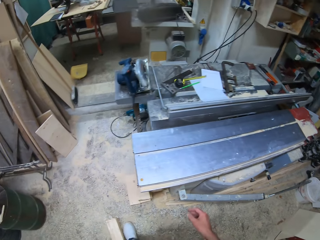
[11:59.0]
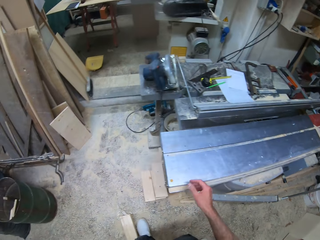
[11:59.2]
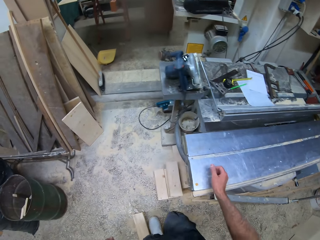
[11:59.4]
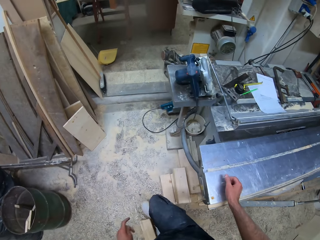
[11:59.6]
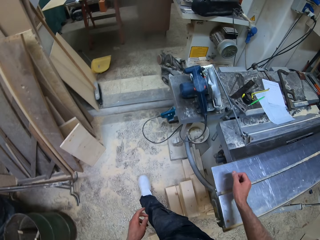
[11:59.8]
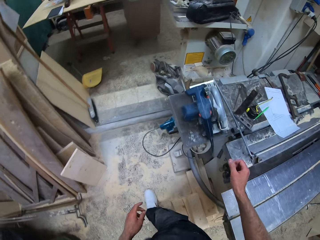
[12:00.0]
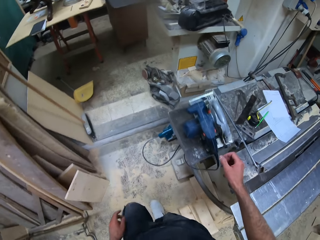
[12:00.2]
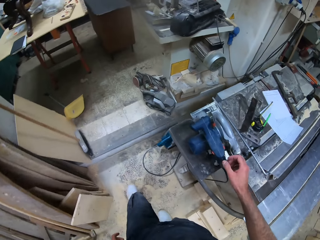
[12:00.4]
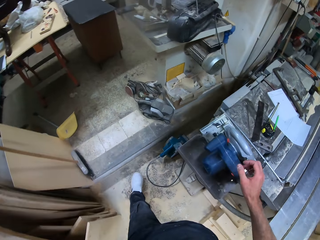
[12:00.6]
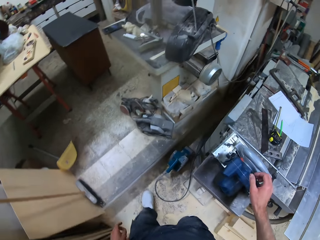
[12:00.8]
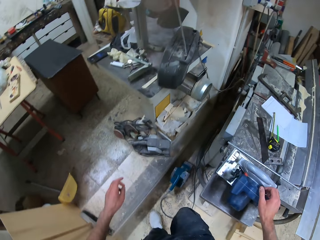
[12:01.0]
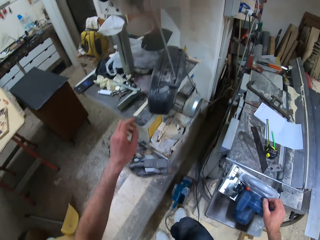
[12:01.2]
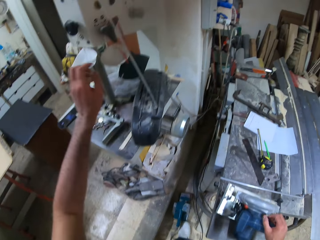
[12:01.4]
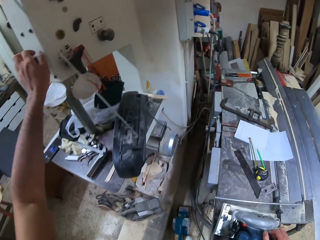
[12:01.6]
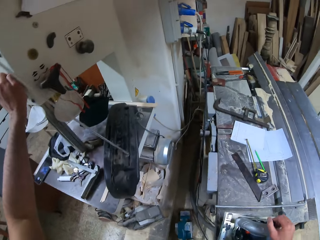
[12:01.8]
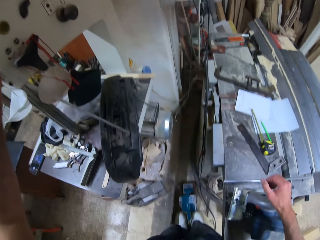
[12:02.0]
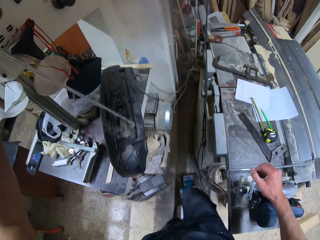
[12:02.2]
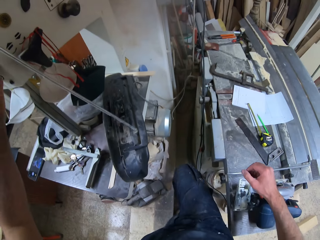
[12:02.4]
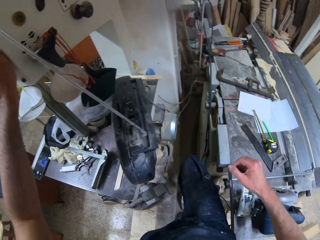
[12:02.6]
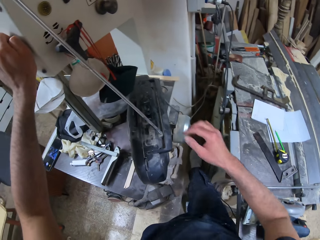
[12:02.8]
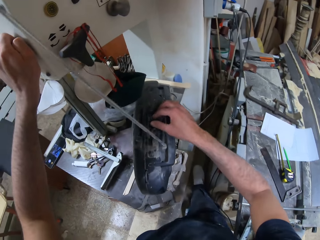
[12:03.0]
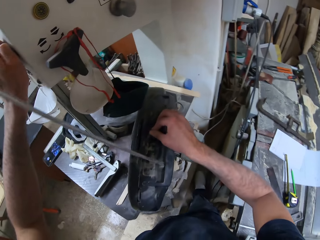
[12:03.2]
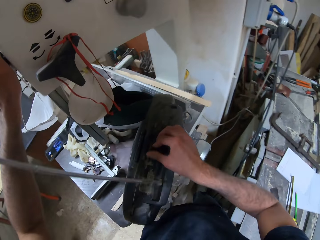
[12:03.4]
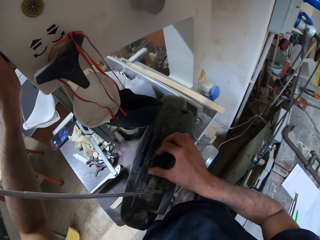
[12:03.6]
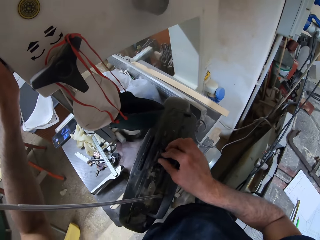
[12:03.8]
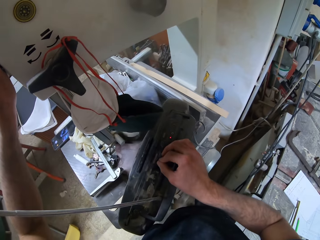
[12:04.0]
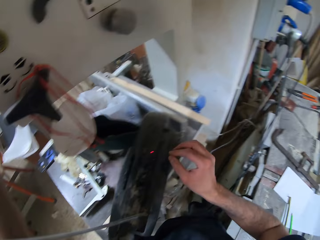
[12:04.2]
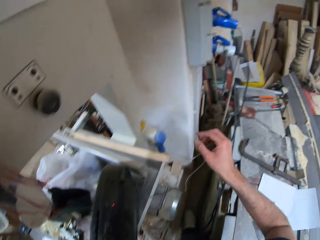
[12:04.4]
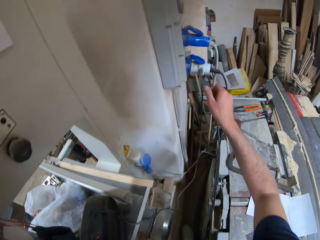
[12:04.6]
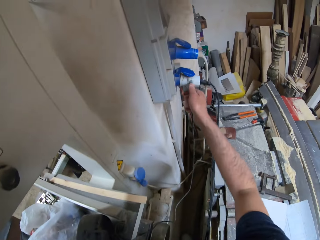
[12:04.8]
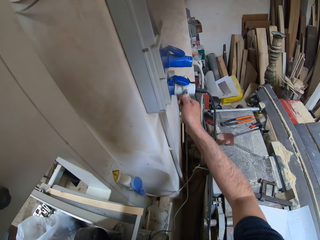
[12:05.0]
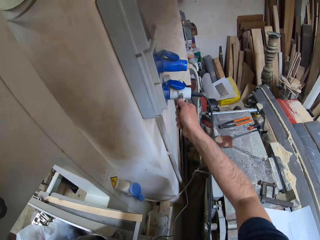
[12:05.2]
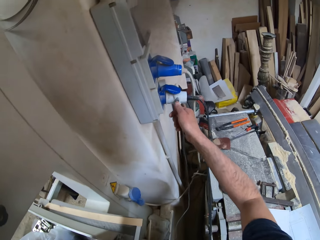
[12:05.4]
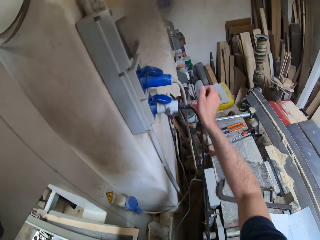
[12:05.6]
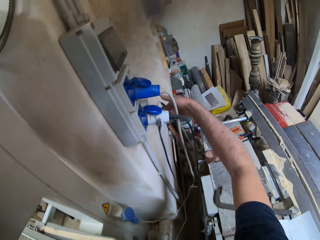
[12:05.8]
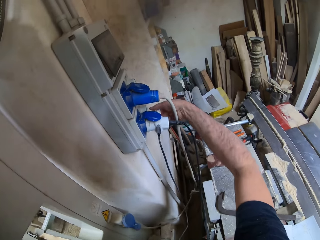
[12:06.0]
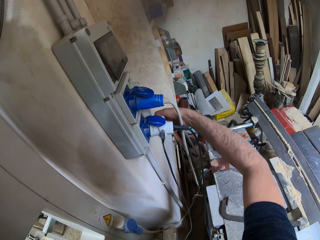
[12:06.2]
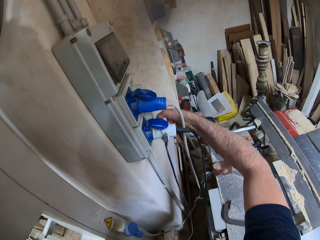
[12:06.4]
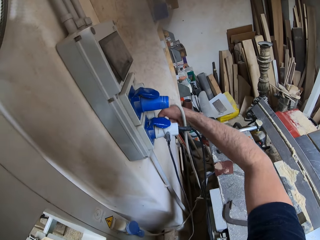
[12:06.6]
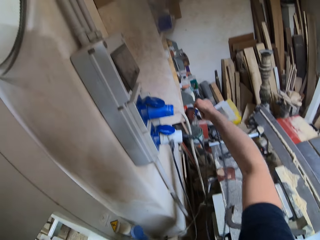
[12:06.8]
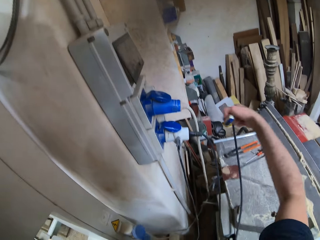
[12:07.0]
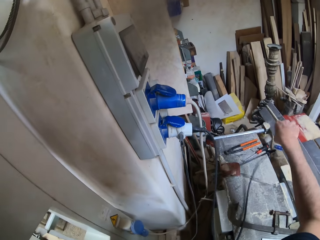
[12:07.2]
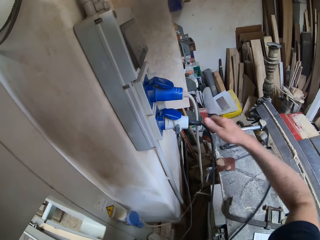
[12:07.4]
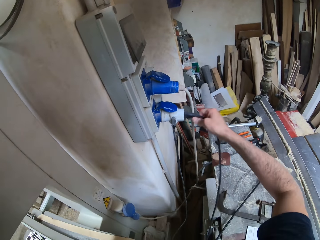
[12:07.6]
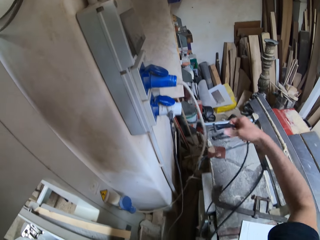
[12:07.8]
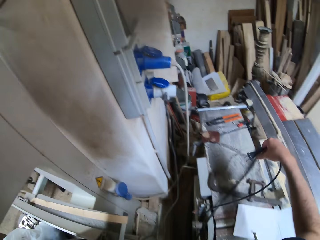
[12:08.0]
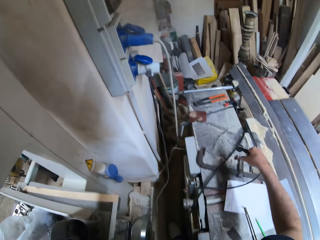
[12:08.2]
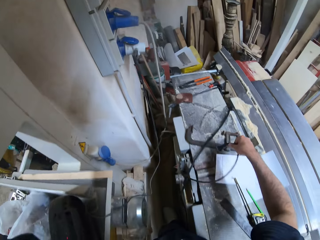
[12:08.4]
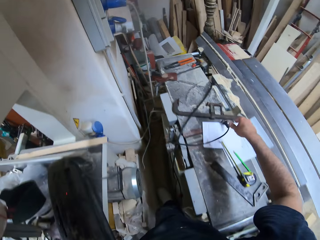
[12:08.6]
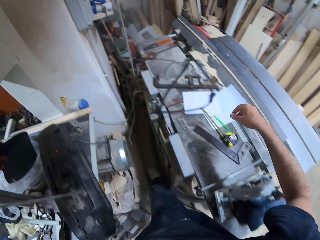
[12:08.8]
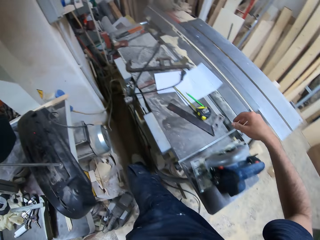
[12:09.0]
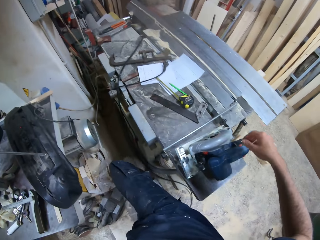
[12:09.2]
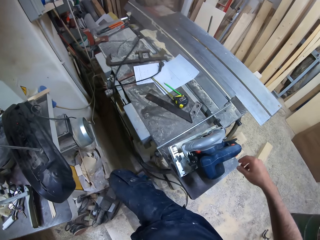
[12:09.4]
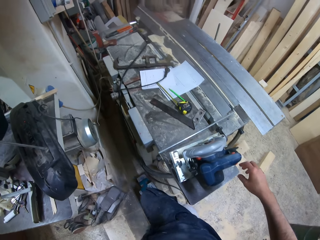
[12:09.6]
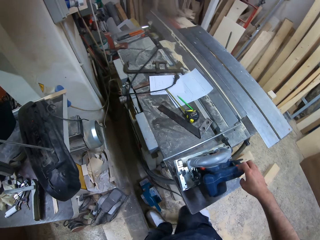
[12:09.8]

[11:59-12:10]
The camera wearer walks around the workshop. He touches a machine with his left hand. He turns on the machine with his right hand. He unplugs two machines from a socket with his right hand. He drops the cable. He unplugs a cable from a socket and drops the cable.

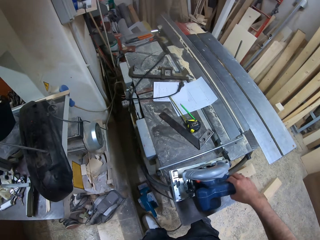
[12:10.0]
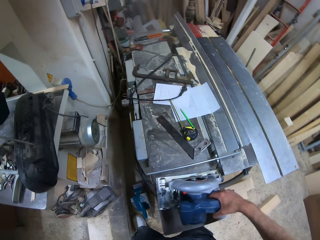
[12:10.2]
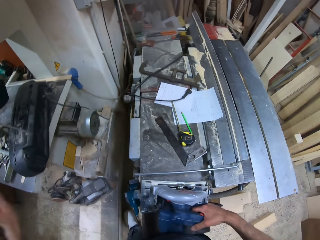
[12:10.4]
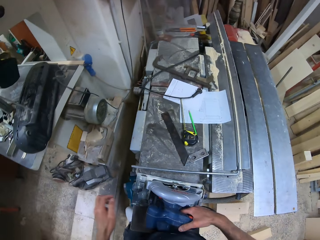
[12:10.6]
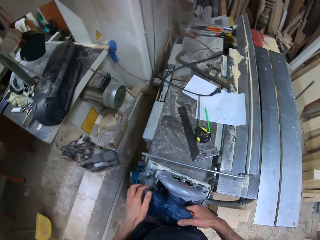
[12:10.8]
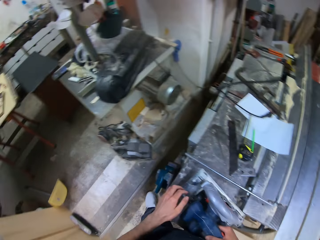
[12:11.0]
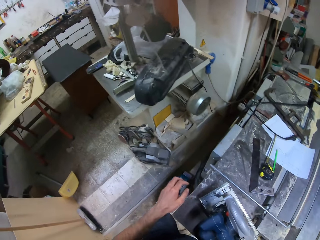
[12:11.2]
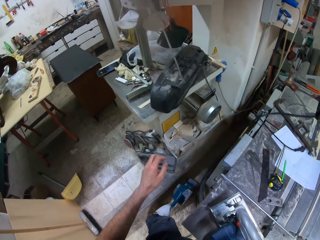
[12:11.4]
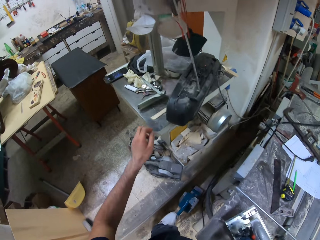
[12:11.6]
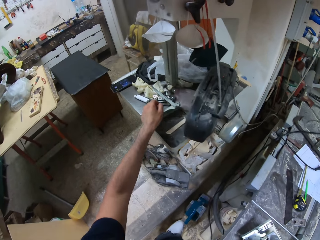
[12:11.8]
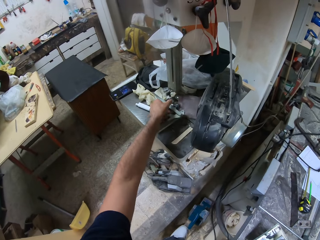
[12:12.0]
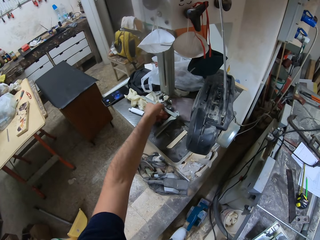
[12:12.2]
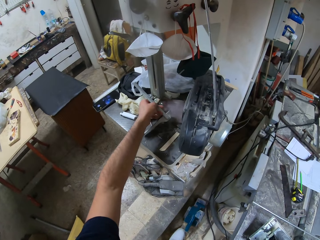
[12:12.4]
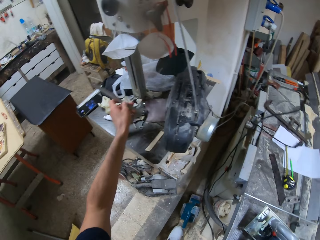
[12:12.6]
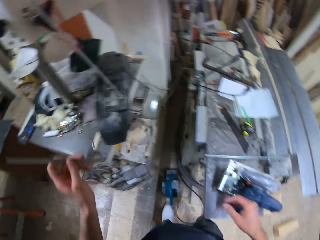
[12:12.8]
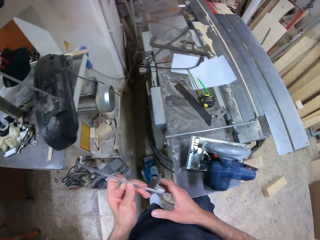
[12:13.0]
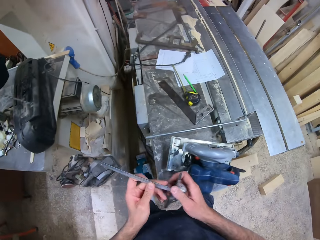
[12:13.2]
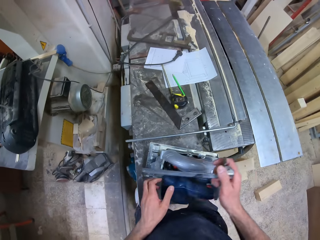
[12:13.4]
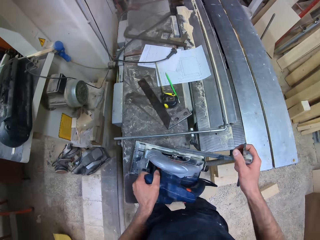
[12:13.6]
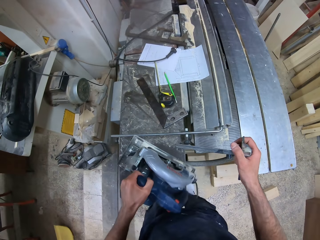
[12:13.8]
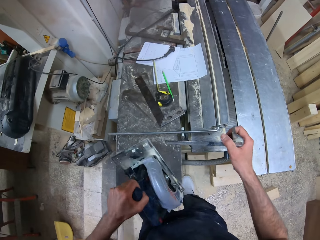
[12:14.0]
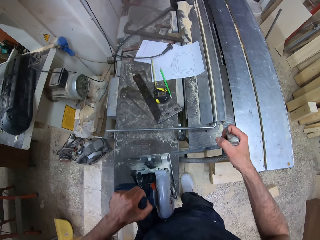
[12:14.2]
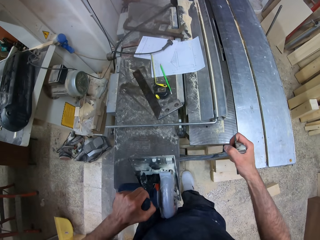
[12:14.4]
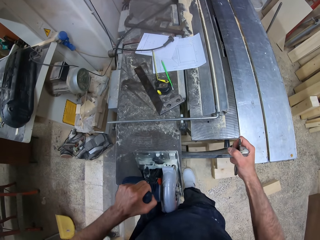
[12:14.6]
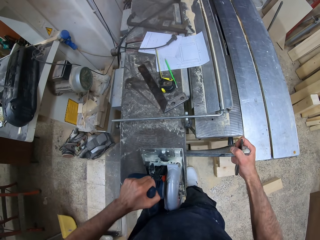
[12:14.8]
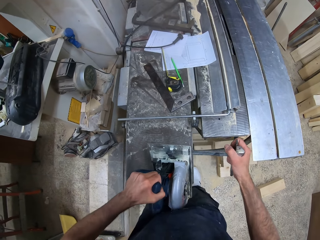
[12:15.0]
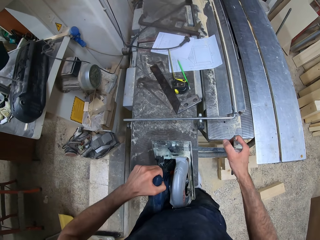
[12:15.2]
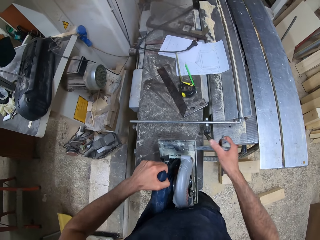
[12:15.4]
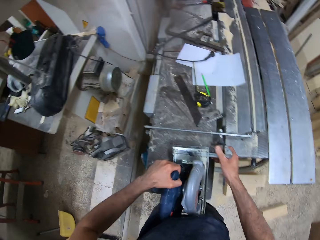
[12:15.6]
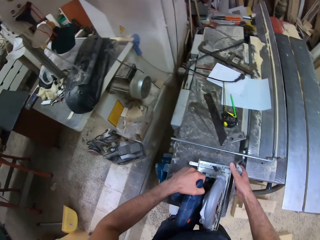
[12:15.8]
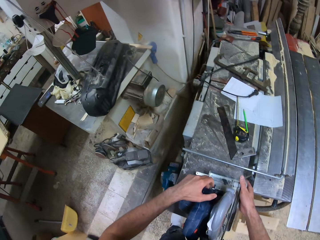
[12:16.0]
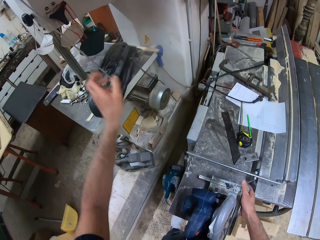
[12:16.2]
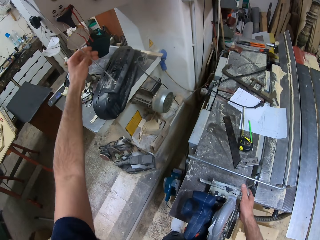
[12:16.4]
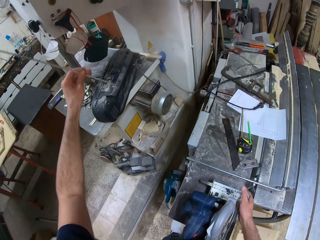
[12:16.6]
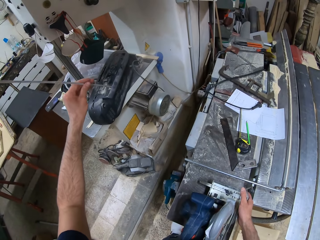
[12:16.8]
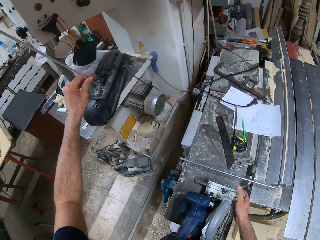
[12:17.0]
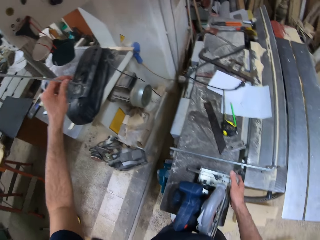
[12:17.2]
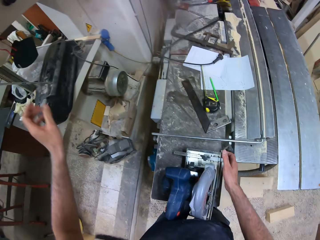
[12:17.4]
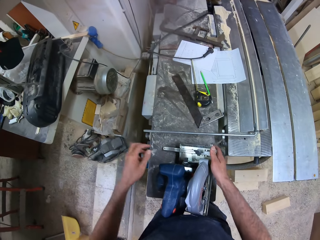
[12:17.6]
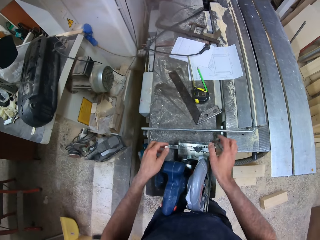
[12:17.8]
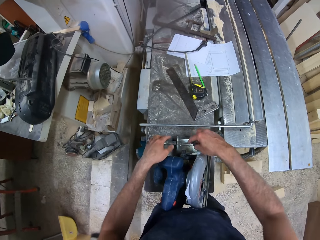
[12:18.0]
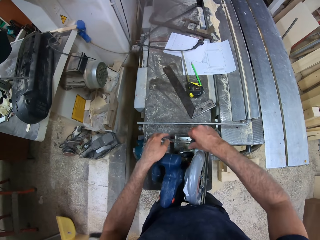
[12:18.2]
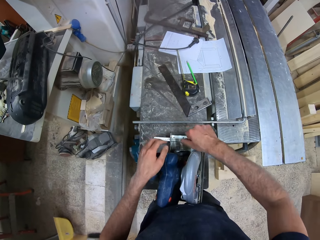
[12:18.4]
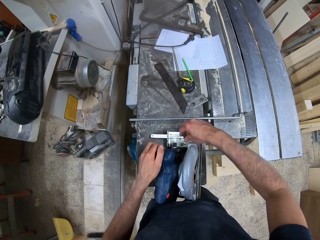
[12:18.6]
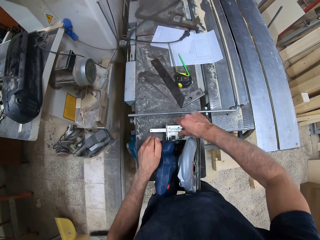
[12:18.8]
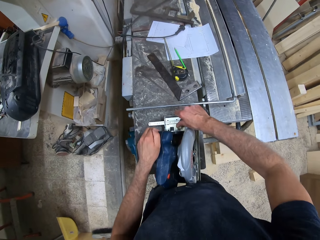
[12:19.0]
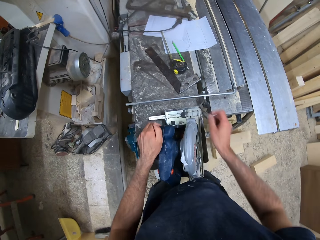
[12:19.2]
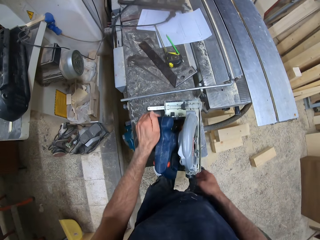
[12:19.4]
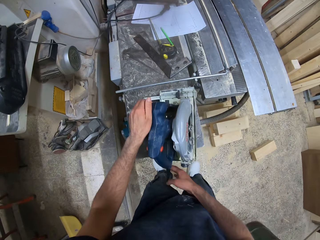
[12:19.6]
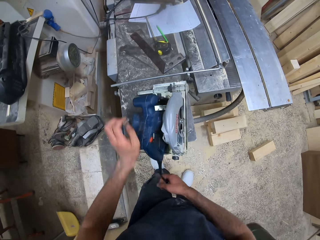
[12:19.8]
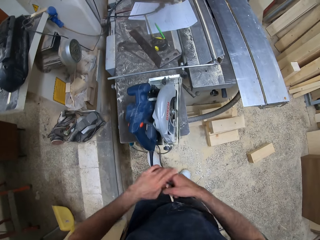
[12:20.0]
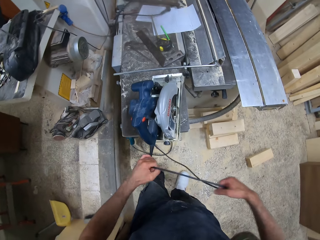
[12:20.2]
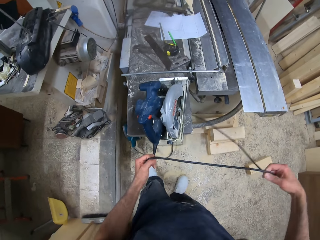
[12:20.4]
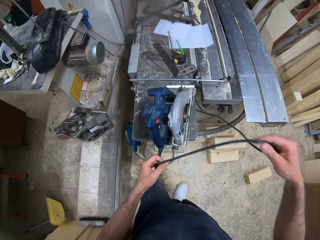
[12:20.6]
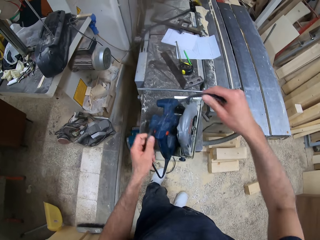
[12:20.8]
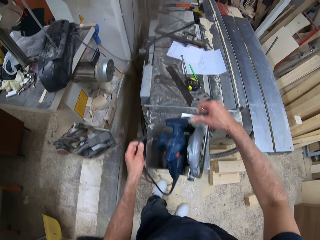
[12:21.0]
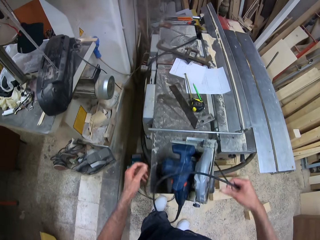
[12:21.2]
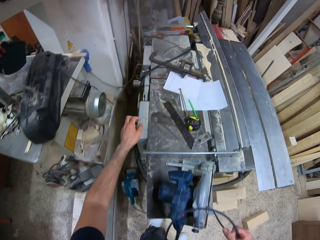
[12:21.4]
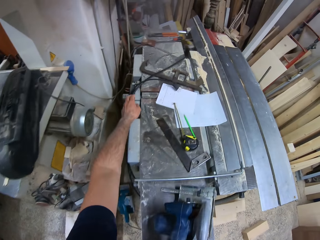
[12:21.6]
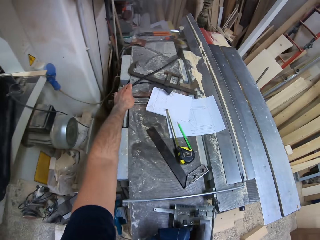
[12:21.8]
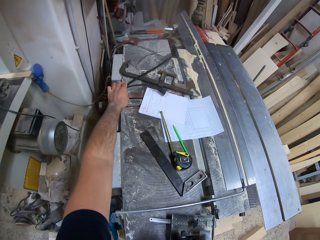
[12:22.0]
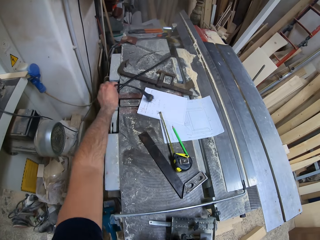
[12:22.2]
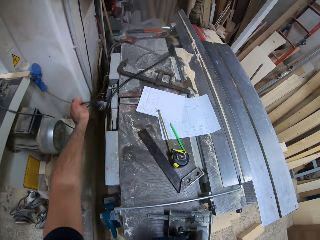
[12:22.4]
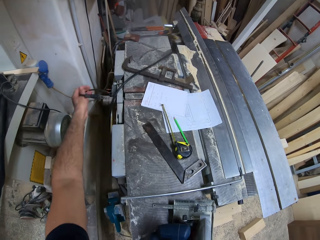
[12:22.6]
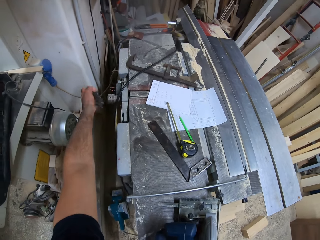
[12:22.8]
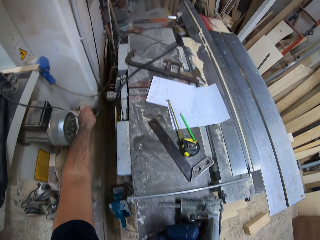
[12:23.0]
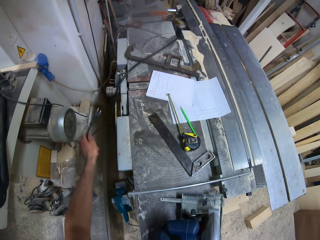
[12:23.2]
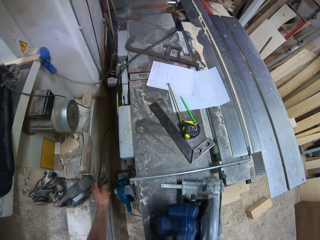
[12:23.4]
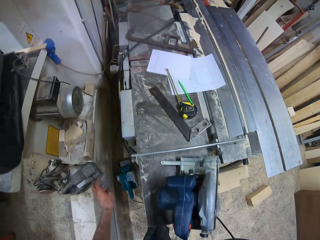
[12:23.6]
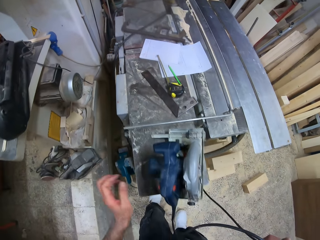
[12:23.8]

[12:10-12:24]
The camera wearer holds the circular saw or disc cutter with his right hand. He picks up a ruler from a metal platform with his left hand. He holds the ruler with his right hand. He holds the circular saw with his left hand. He inserts the ruler into the circular saw with his right hand. He adjusts a radio antenna with his left hand. He fastens a wing nut on the circular saw with hands. He tightens the ruler in the circular saw with his right hand. He wraps the plug round the circular saw with both hands.
